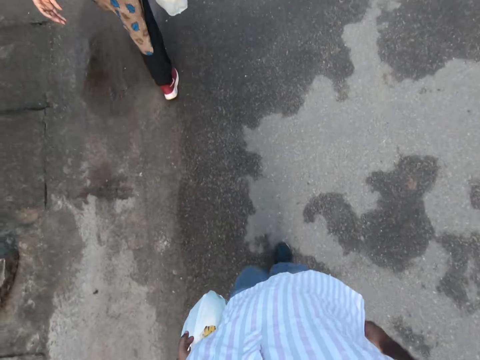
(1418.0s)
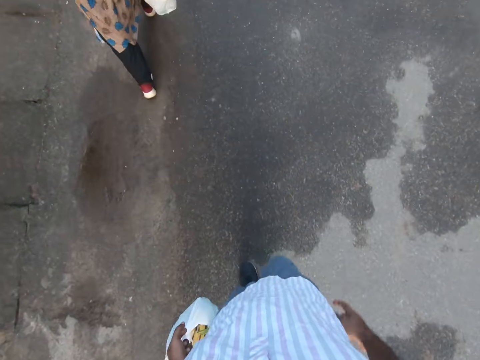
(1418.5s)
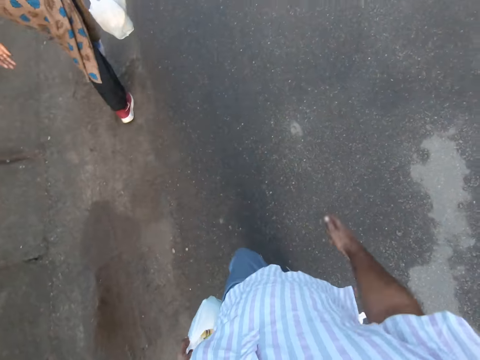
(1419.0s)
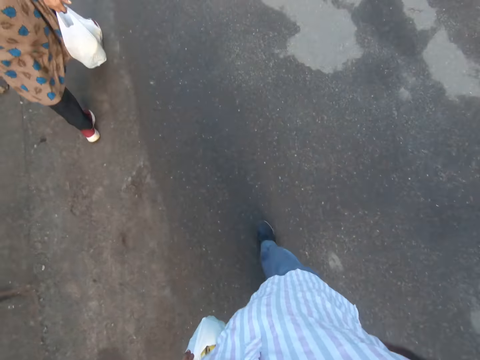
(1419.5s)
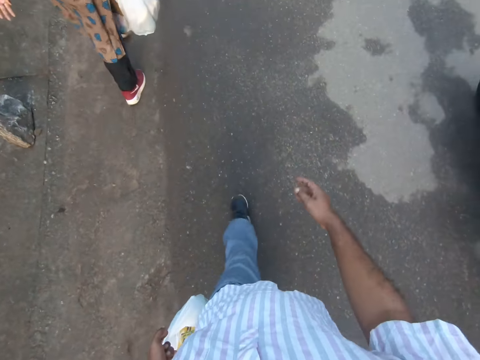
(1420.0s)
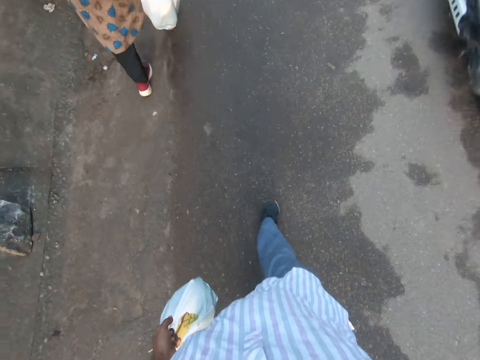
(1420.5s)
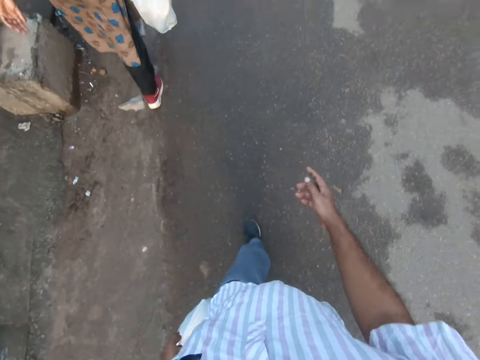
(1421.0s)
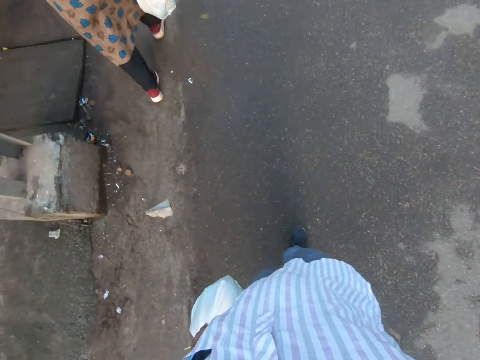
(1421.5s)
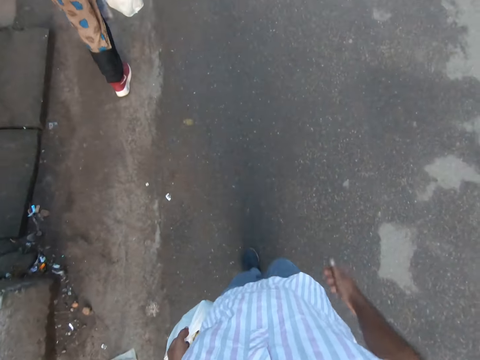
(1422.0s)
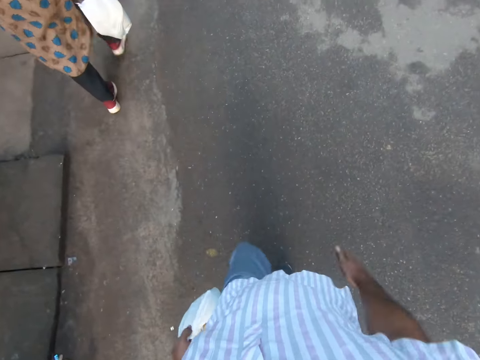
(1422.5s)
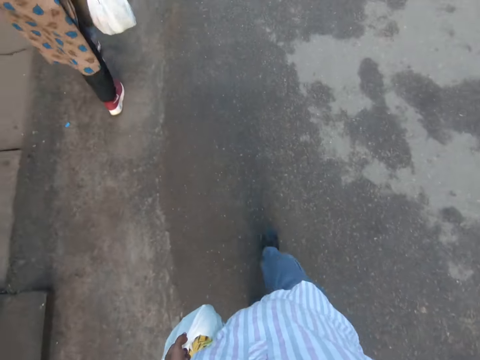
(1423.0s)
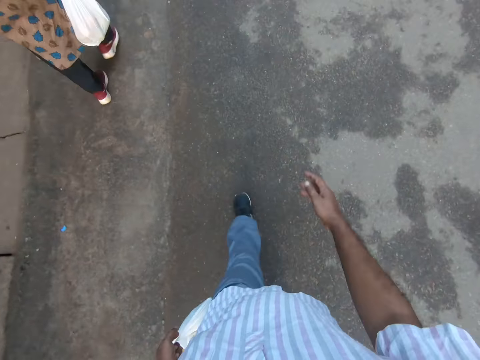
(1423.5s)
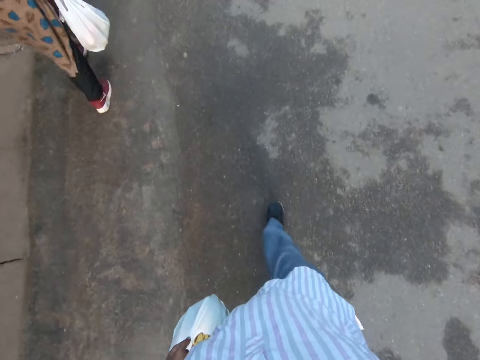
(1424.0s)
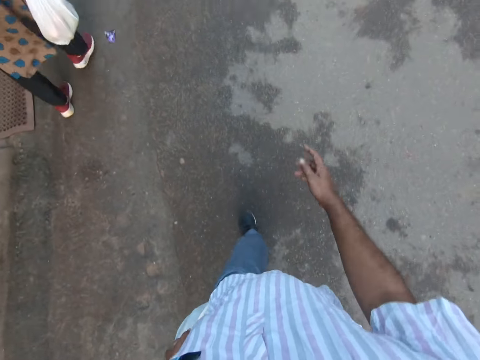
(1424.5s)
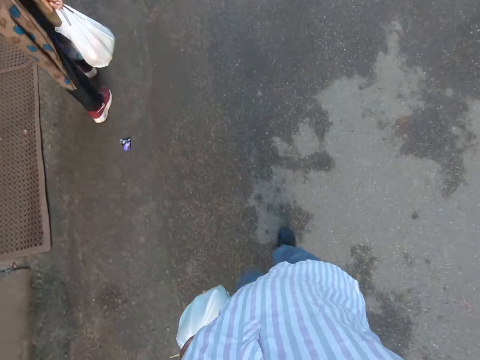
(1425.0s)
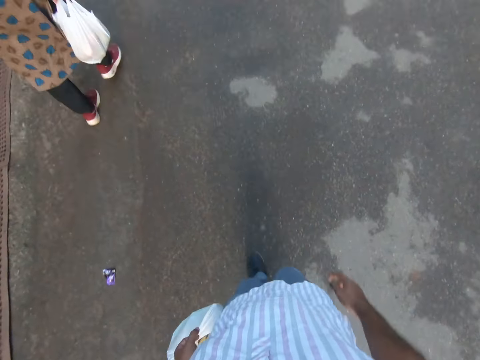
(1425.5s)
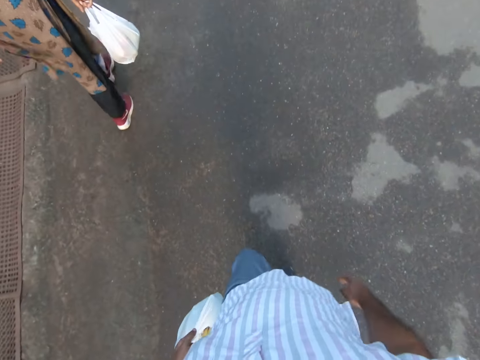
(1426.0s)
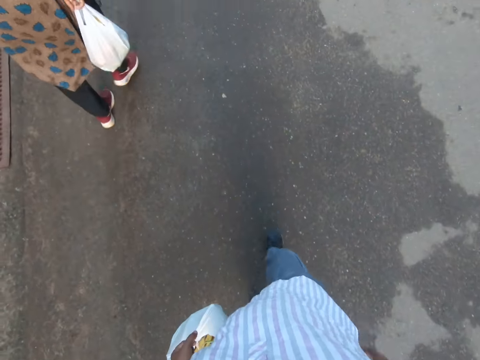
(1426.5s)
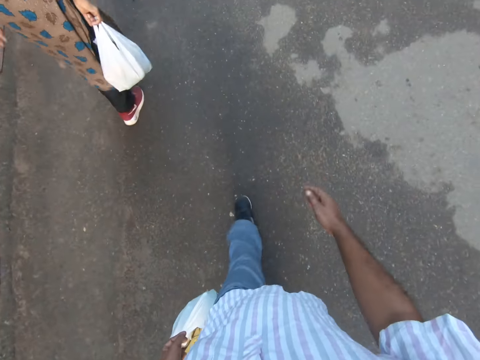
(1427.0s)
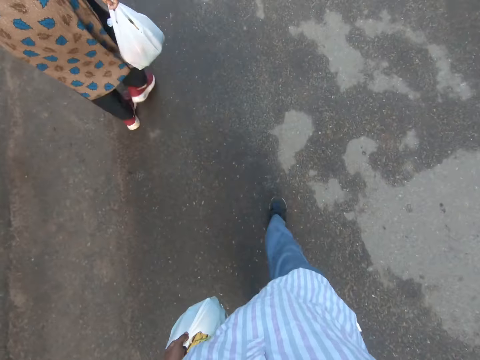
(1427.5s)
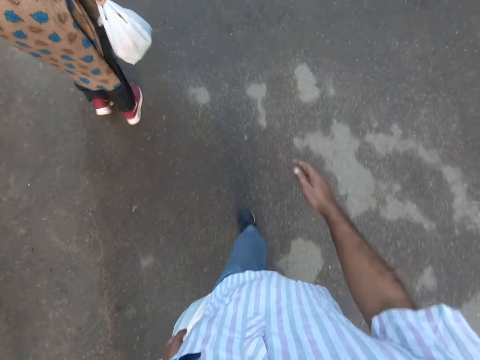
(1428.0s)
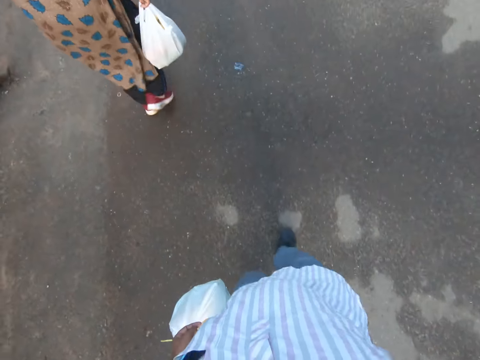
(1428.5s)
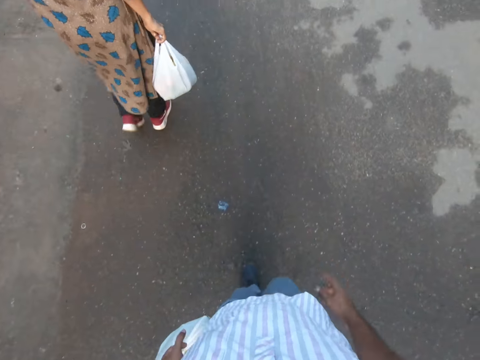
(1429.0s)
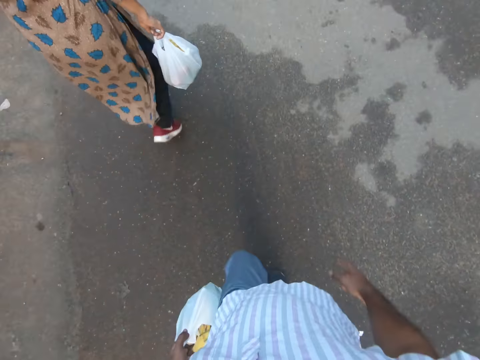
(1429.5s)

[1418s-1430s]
A motorcycle moves past the camera wearer.

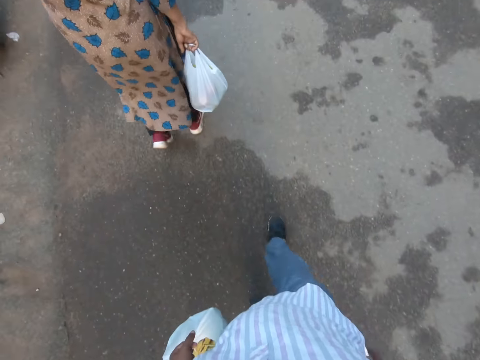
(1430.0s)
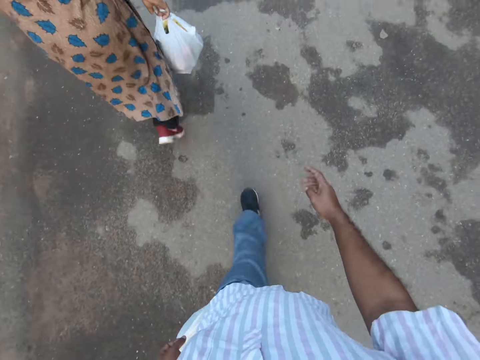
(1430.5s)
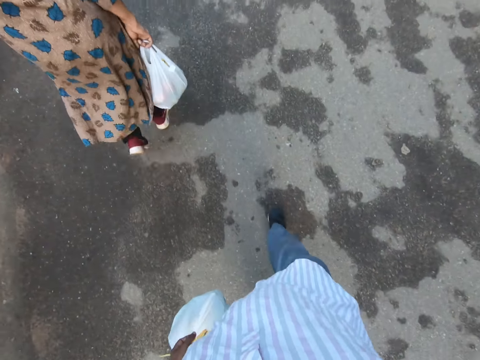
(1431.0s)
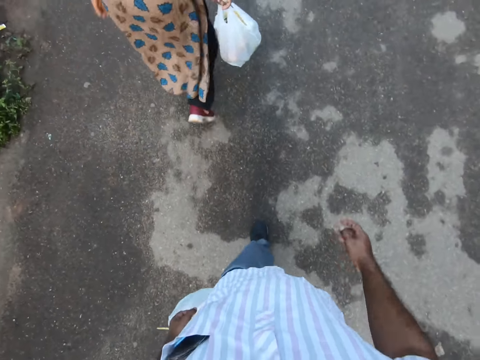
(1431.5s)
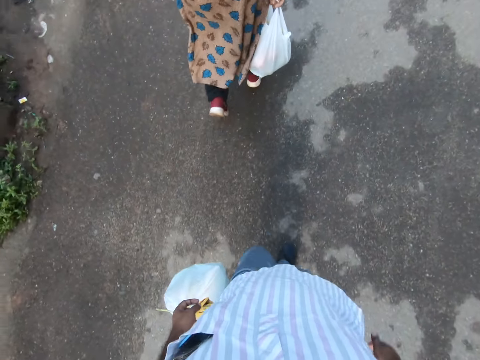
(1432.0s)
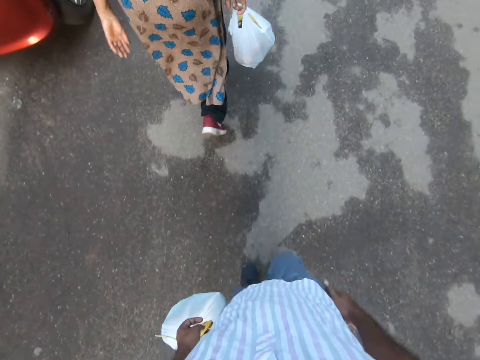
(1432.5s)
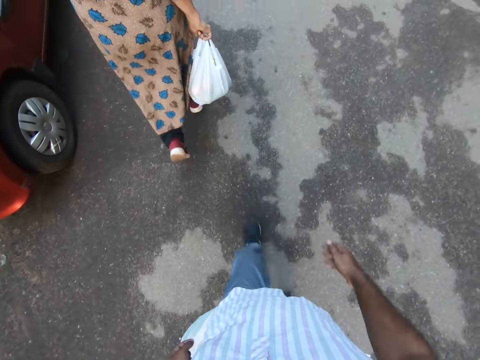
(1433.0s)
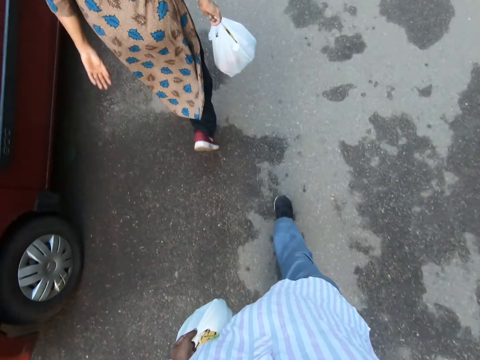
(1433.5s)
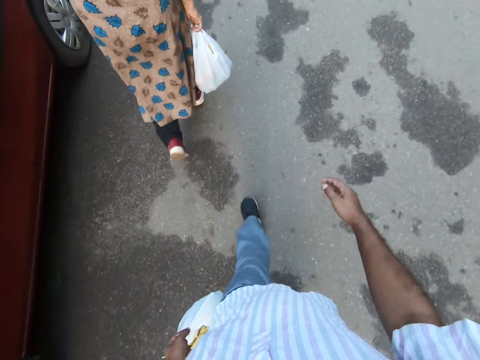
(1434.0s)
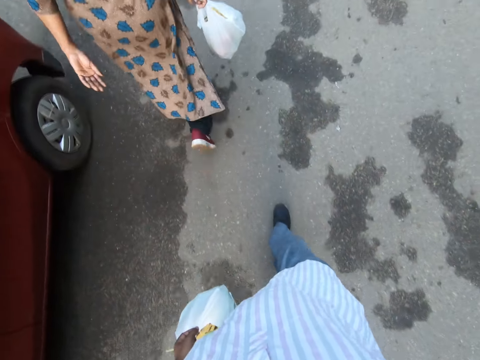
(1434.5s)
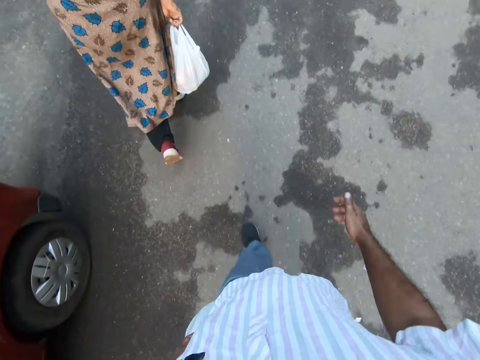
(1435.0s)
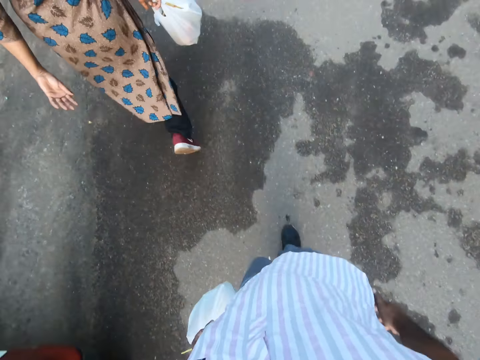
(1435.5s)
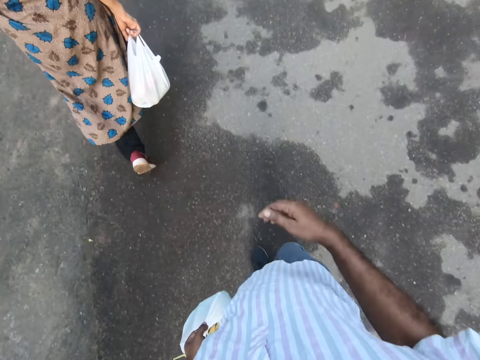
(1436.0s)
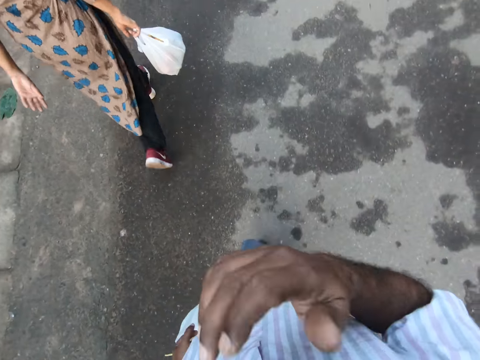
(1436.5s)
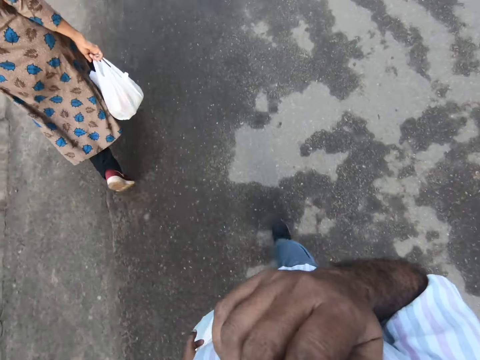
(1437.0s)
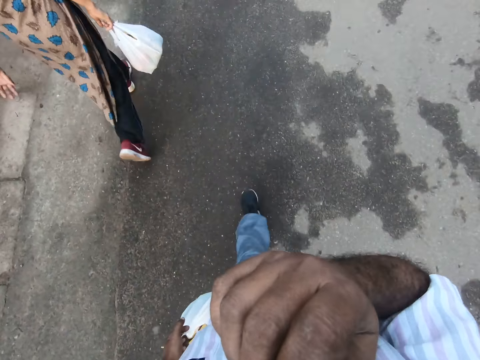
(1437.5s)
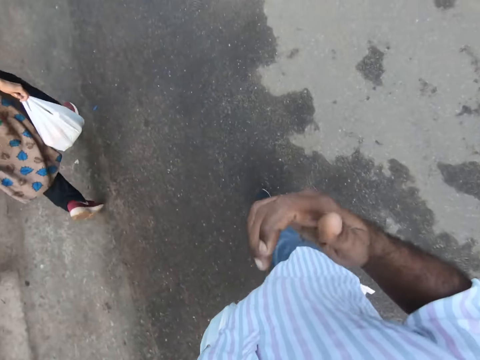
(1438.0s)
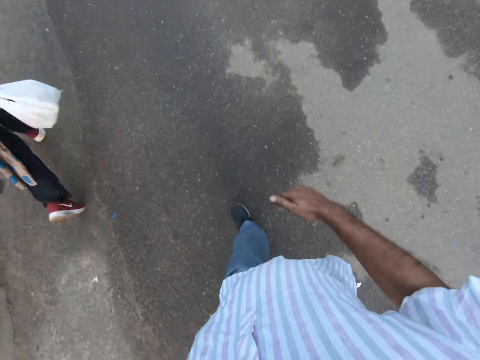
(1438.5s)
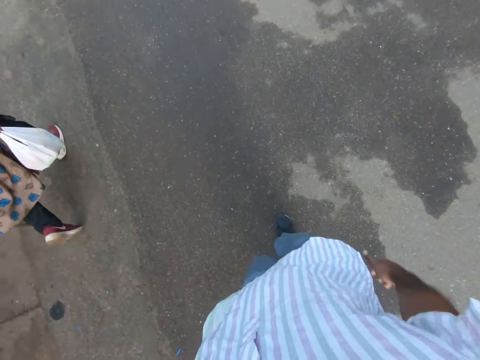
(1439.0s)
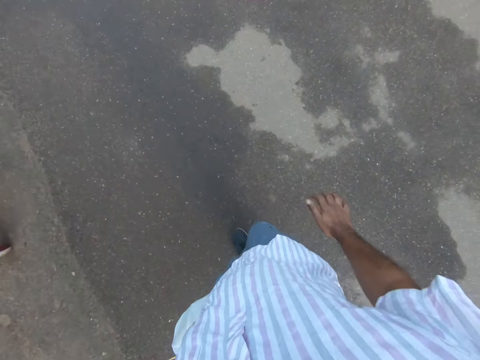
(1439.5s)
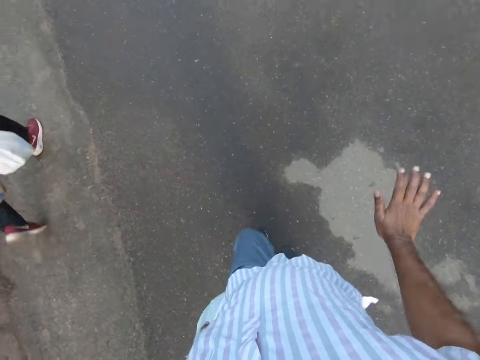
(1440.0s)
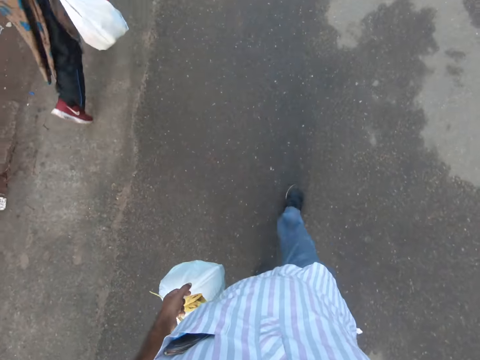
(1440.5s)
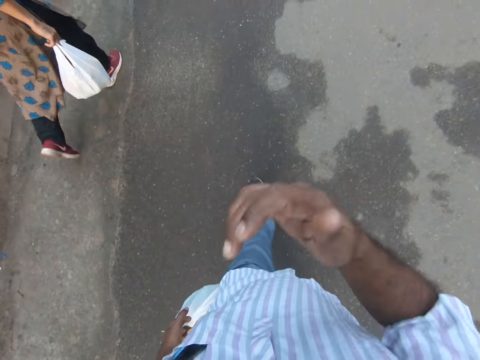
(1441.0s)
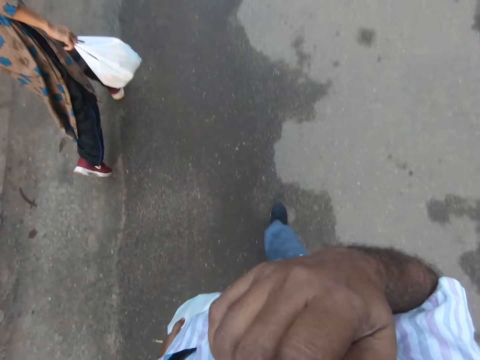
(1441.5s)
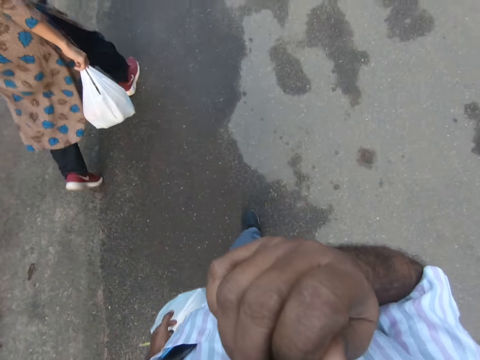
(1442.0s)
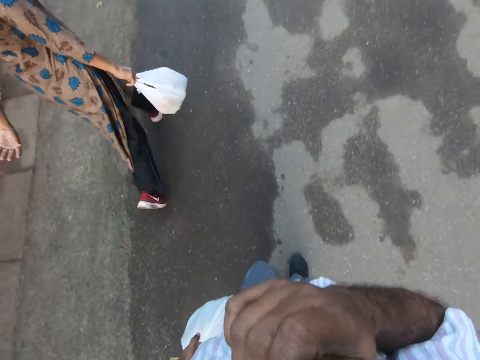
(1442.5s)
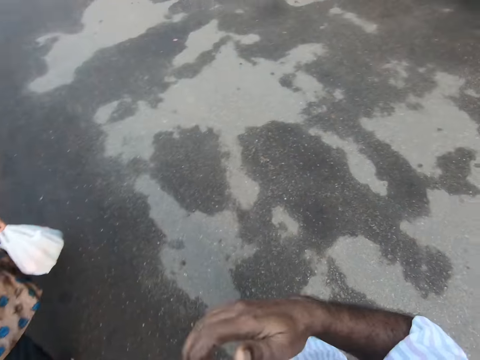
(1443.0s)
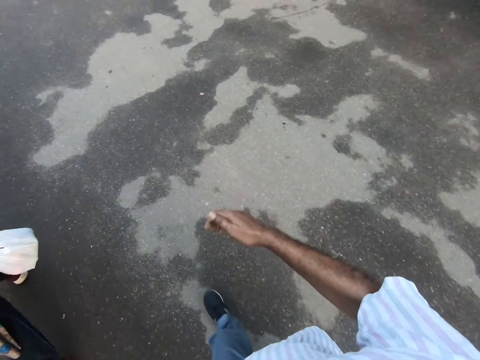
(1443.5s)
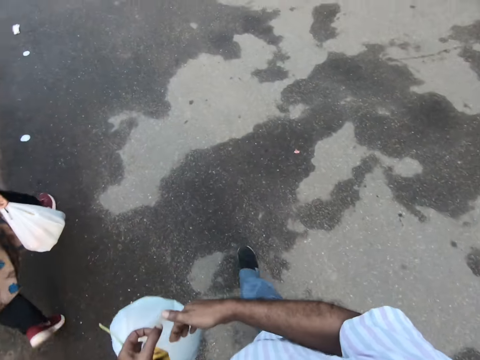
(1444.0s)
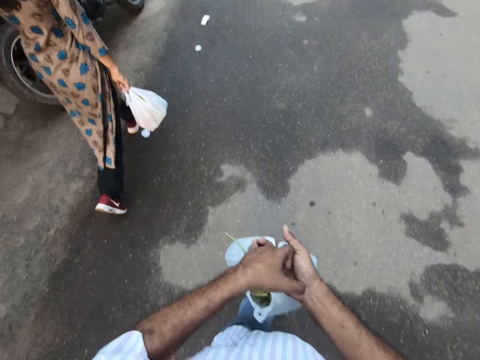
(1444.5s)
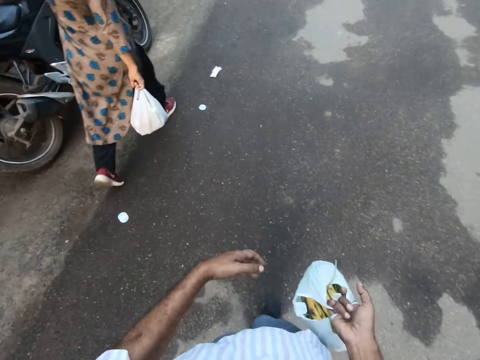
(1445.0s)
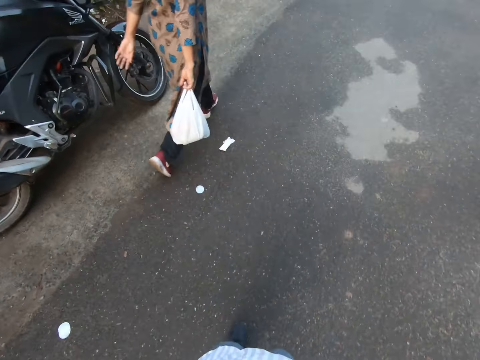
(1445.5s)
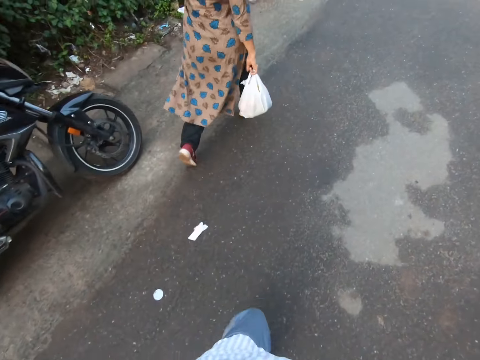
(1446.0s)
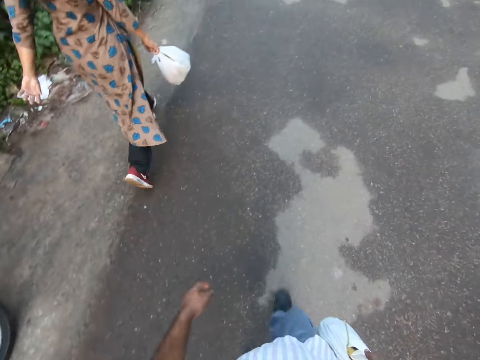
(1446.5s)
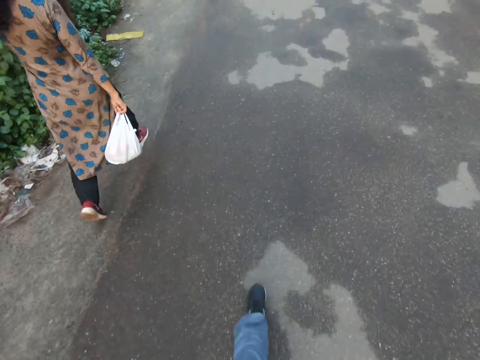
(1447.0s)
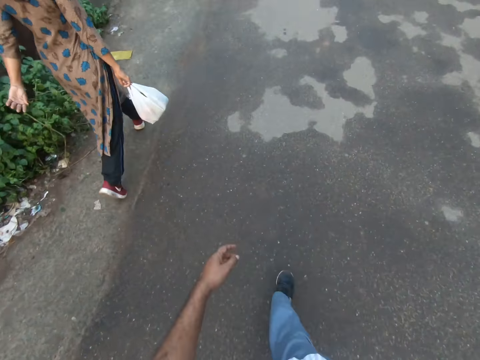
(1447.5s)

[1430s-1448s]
The woman walks by a red car. The camera wearer walks by the red car. He lifts his right hand towards his face. He touches his face. He drops his right hand from his face. He lifts his right hand towards his face. He touches his face. He drops his right hand from his face. He transfers the bag of groceries to his right hand. The woman walks past another motorcycle. The camera wearer walks past the other motorcycle.
